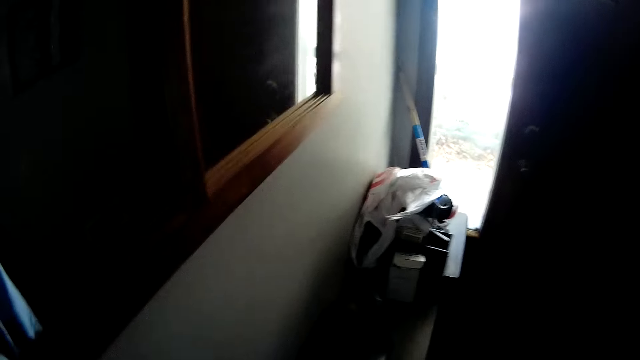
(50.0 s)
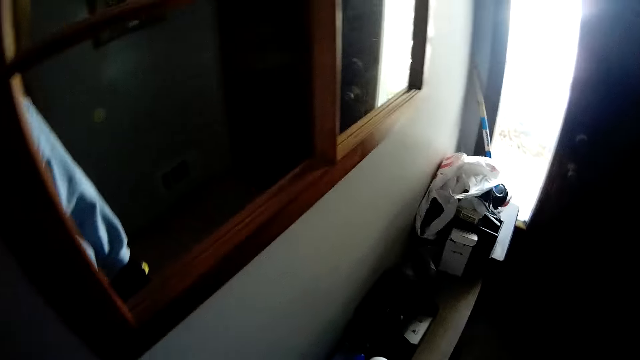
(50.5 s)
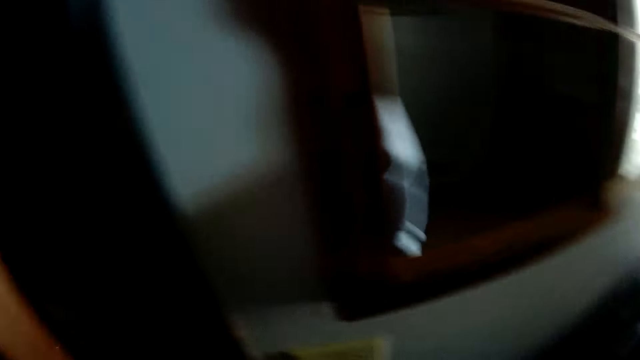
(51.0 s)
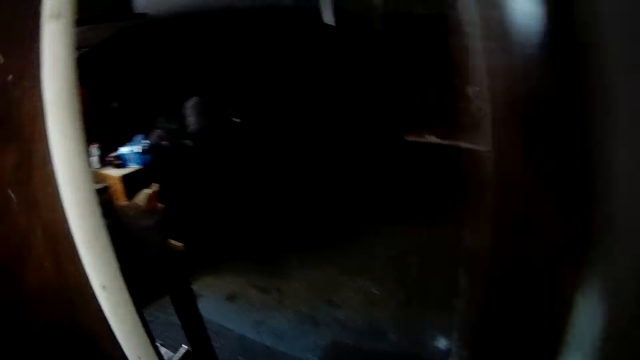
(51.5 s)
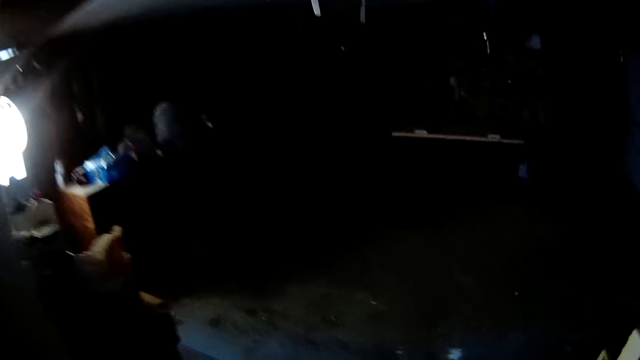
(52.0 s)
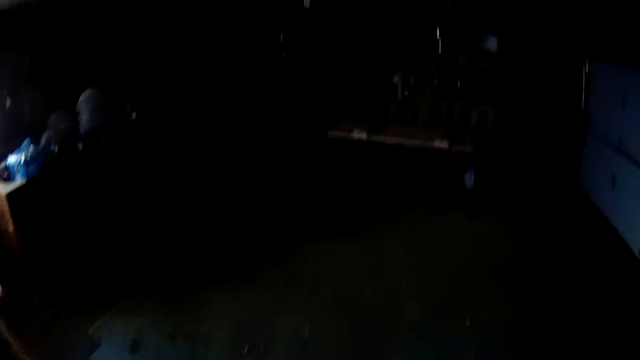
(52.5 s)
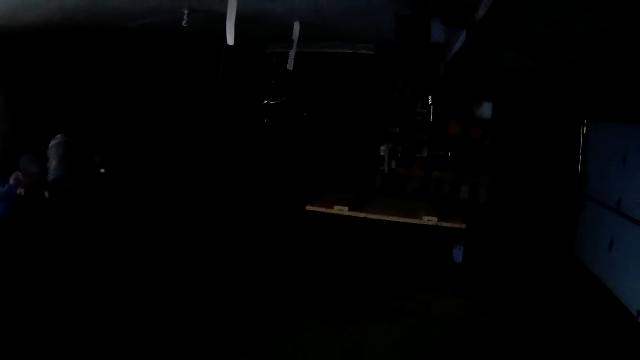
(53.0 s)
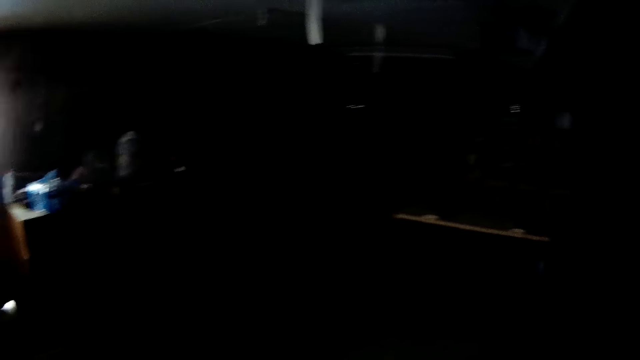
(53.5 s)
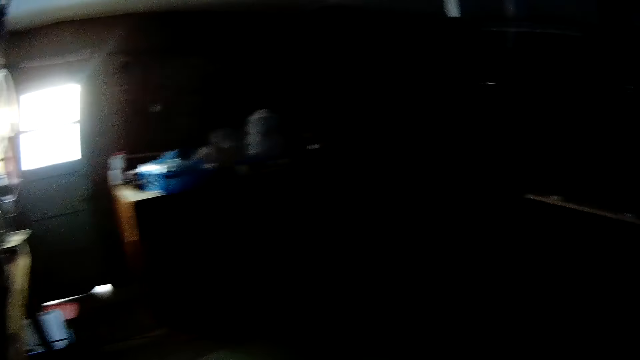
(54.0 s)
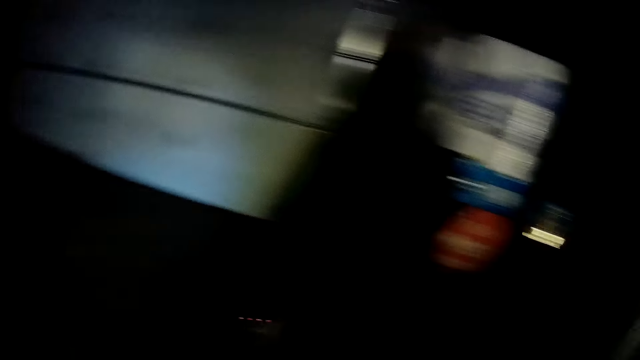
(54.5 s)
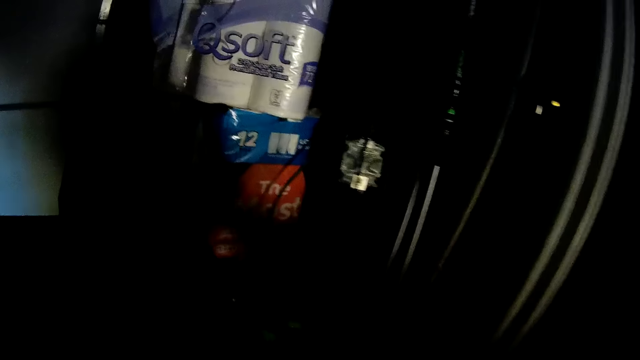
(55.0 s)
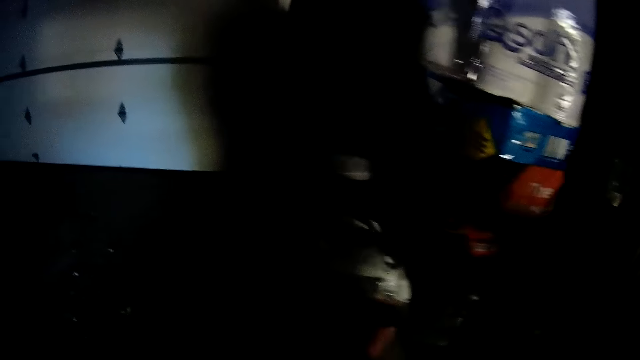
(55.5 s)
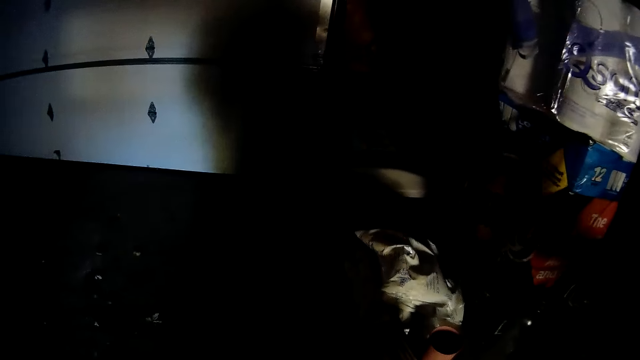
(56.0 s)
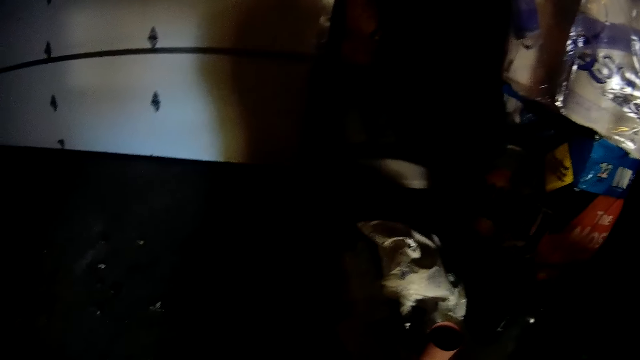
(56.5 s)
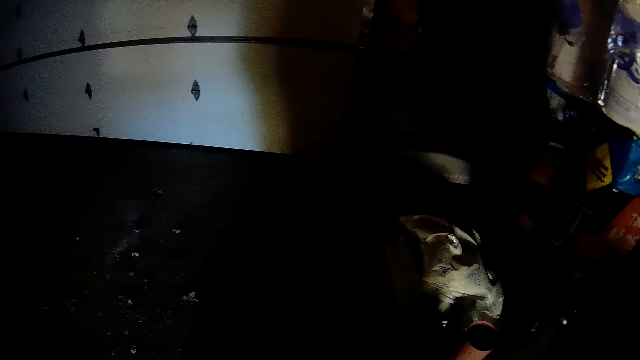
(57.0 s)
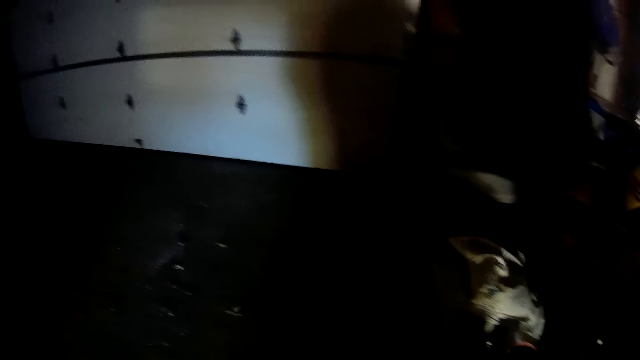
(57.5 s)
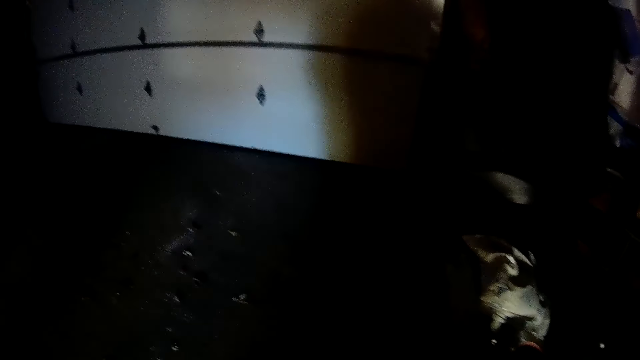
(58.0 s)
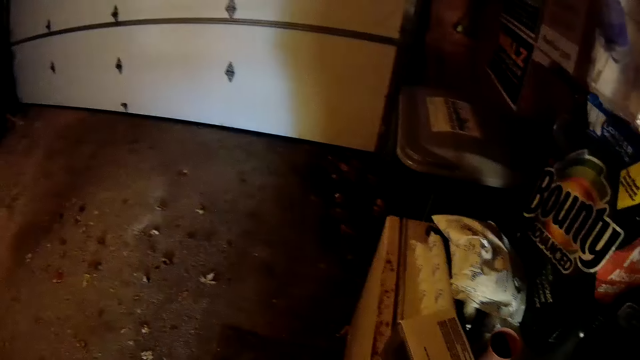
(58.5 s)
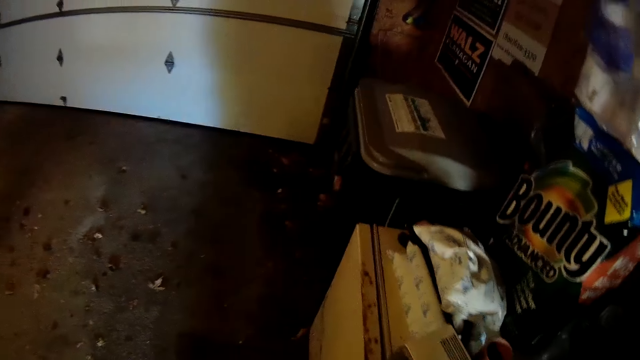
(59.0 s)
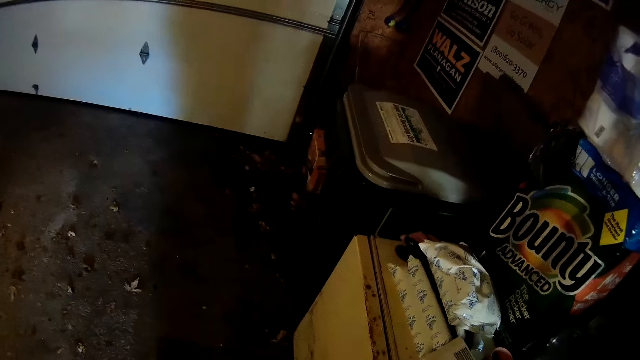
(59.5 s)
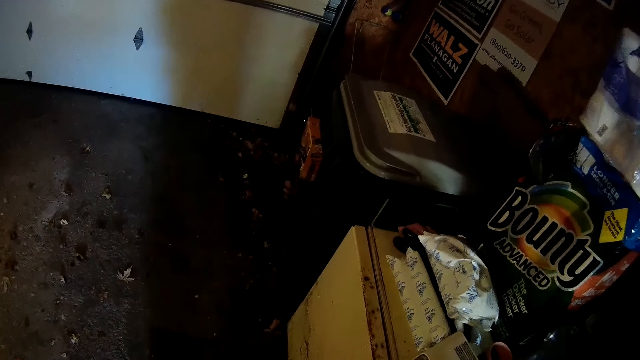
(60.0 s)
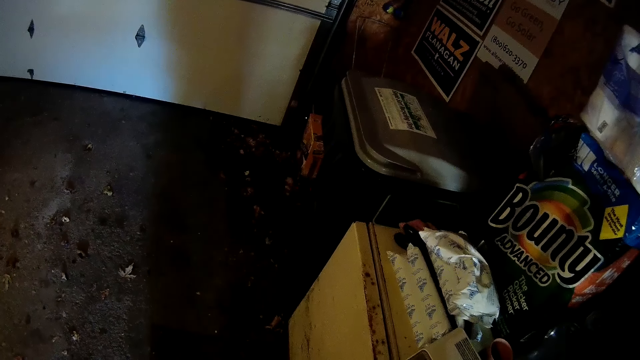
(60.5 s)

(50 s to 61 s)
The camera wearer opens the door. They switch on the light.

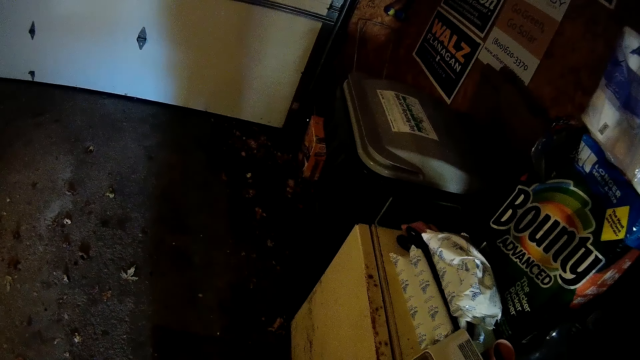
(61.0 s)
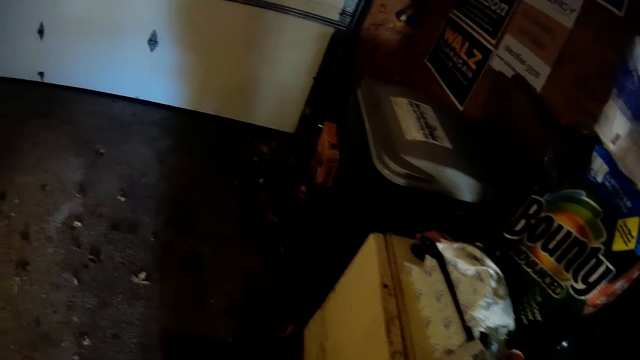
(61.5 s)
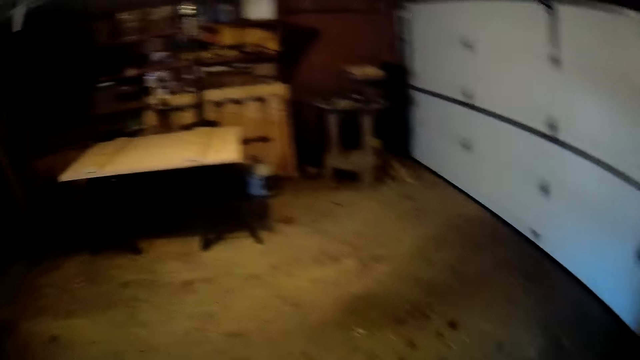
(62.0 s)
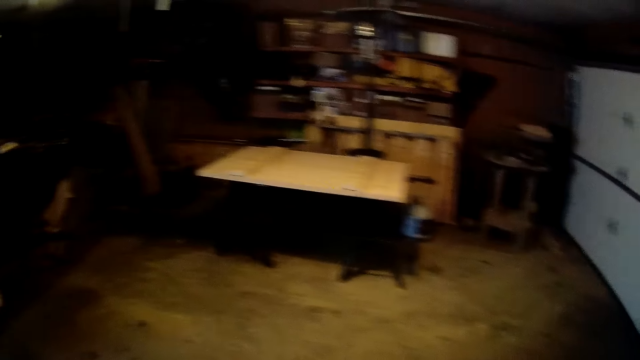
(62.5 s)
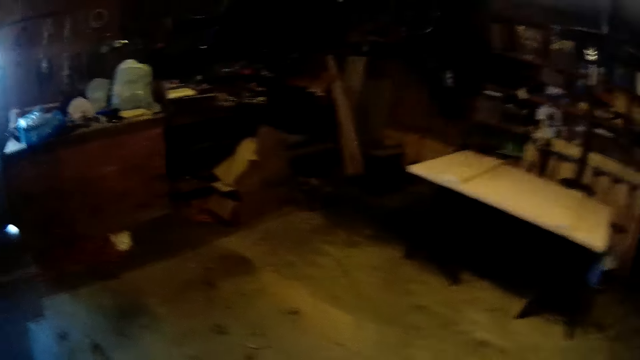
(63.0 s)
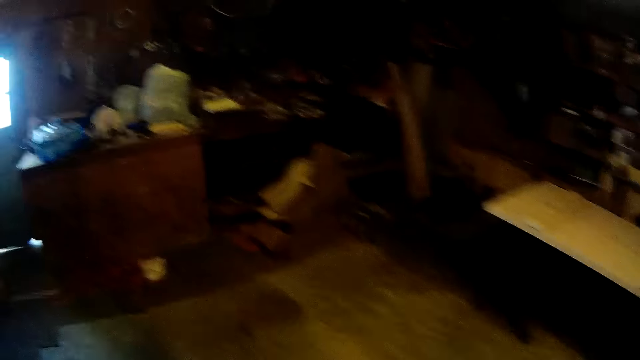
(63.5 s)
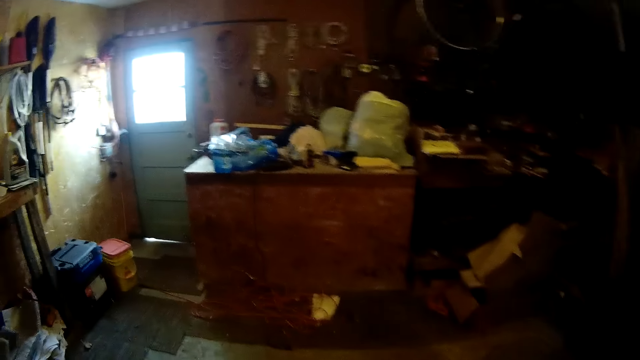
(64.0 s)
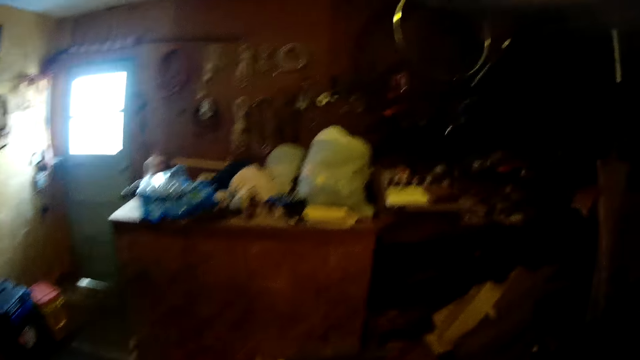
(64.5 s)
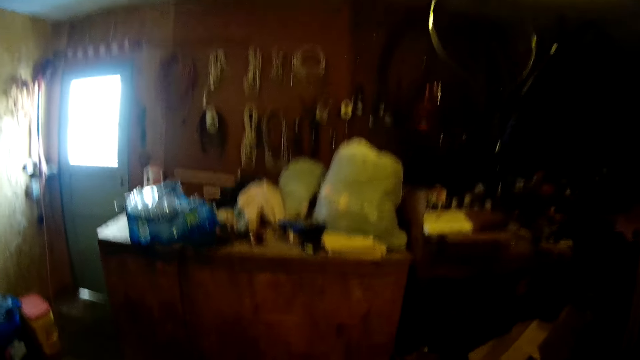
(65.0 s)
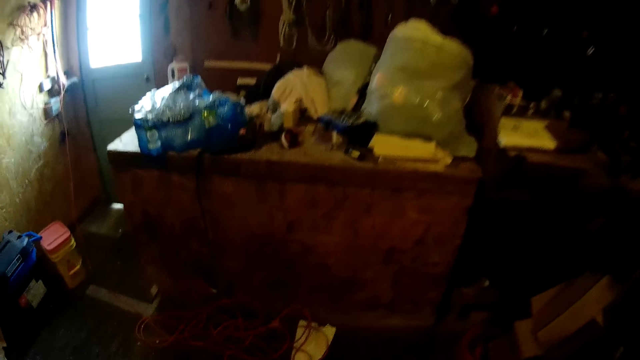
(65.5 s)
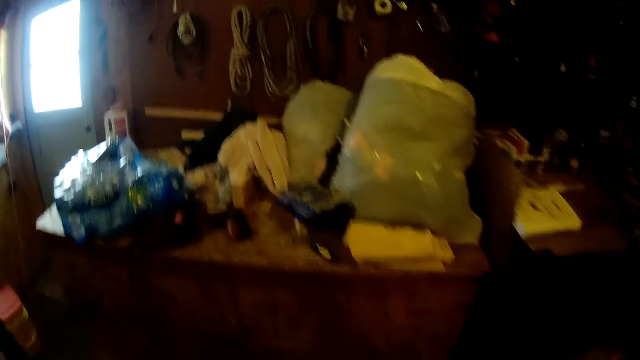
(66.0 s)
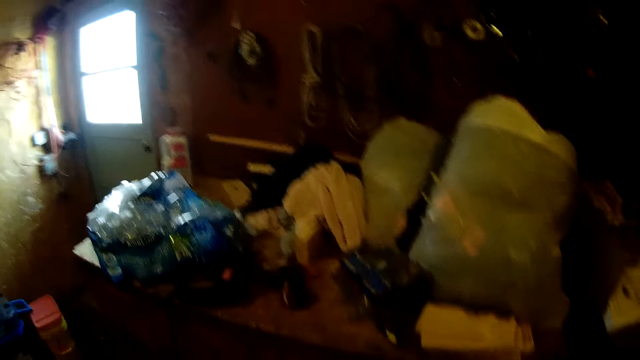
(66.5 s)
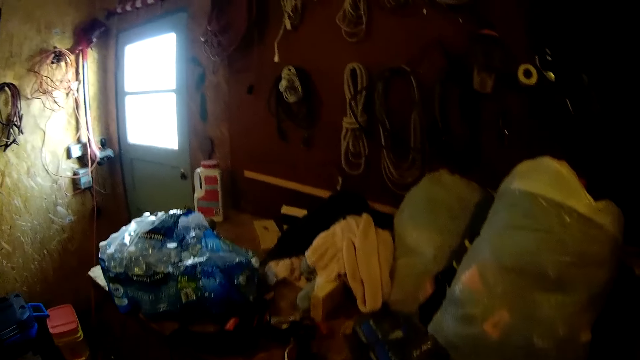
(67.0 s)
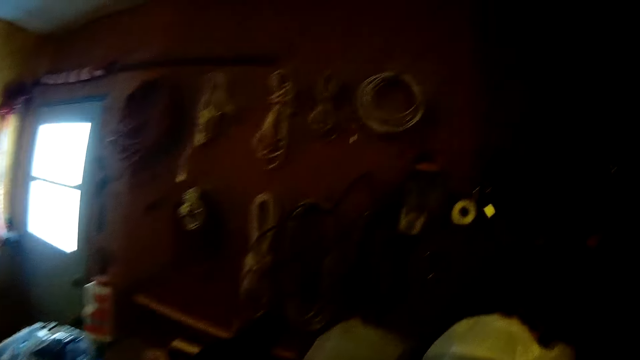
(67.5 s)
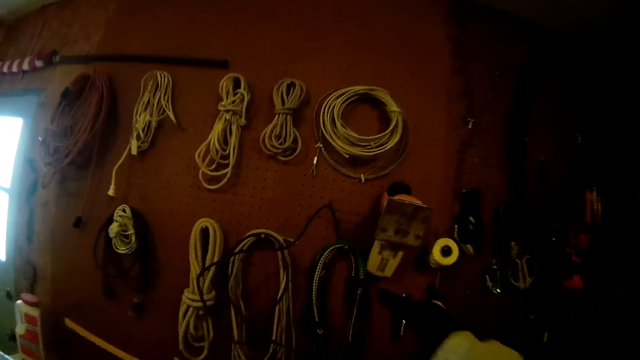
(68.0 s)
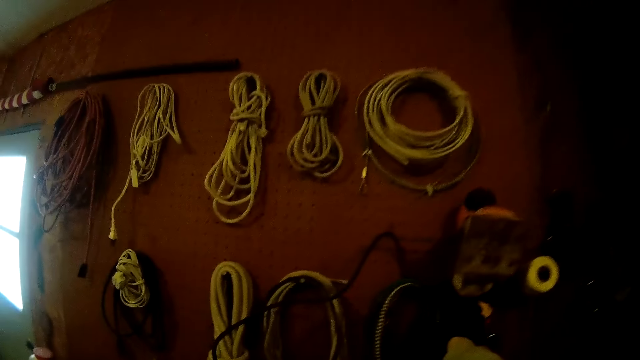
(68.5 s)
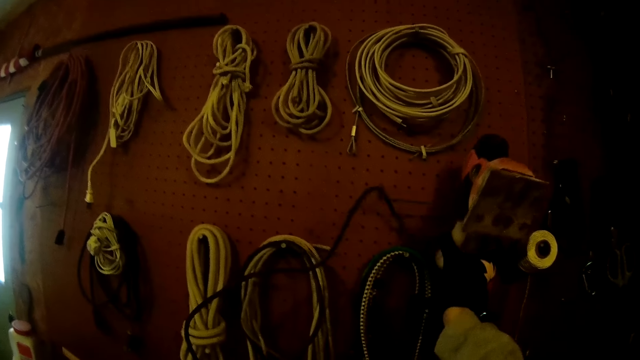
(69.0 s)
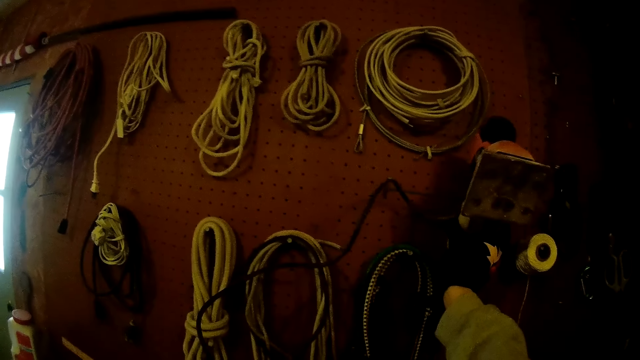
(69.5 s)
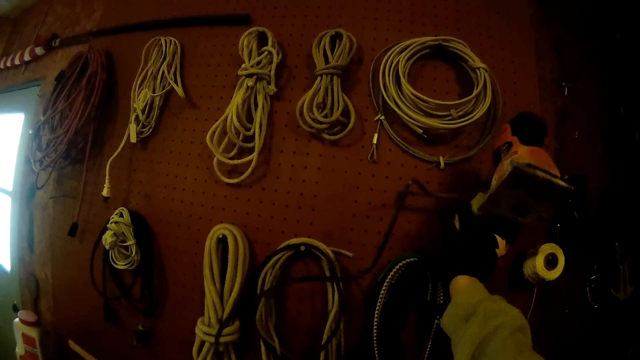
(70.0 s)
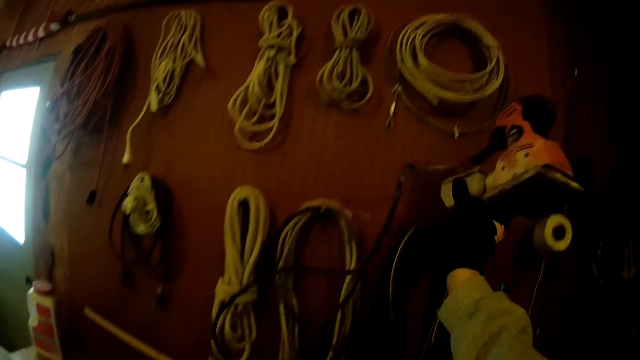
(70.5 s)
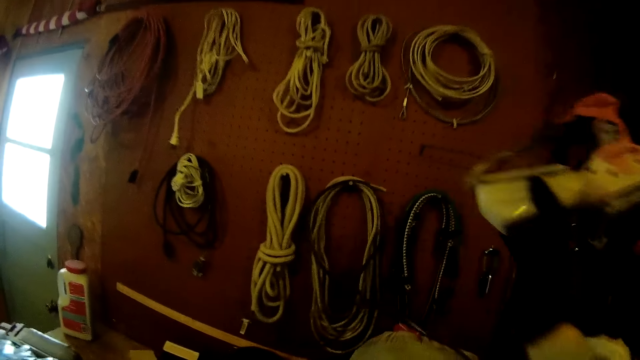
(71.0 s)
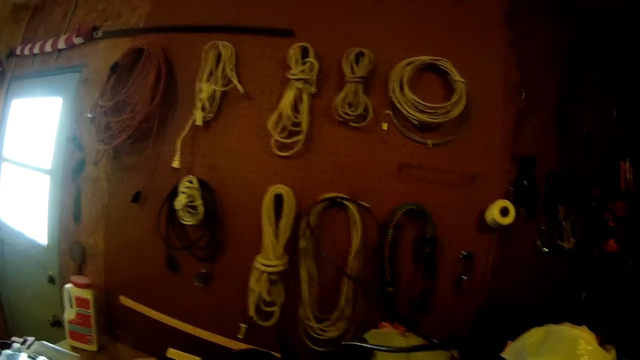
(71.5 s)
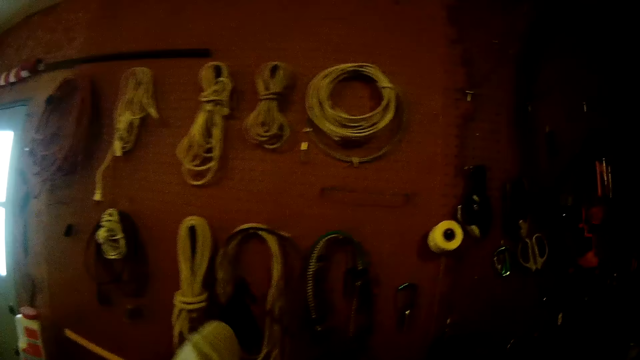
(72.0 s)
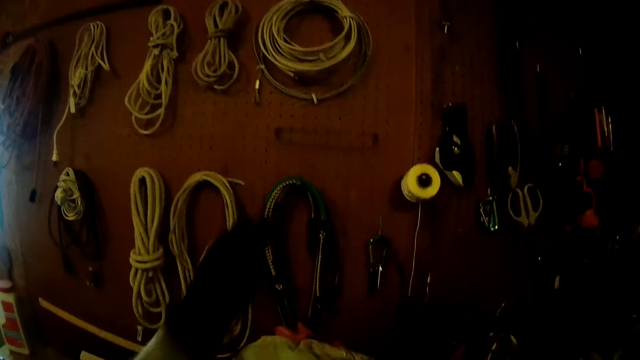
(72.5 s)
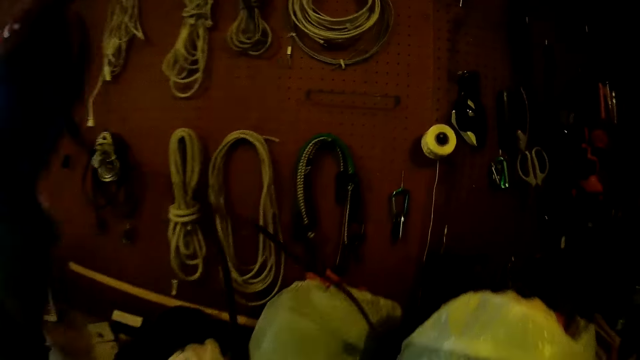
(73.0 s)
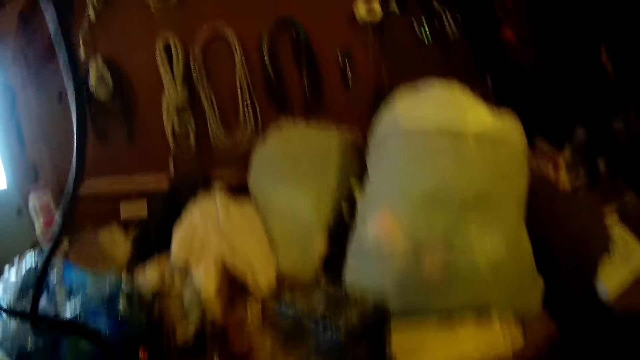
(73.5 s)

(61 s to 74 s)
The camera wearer walks around the room. They pick an orbital sander from the tool rack.
